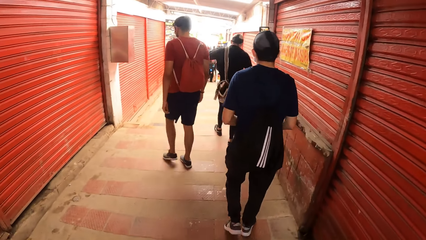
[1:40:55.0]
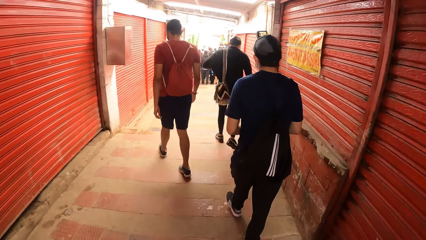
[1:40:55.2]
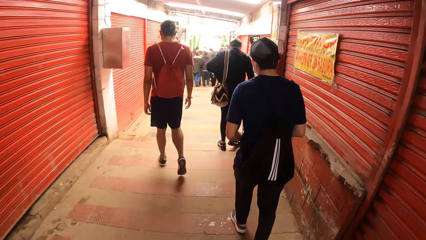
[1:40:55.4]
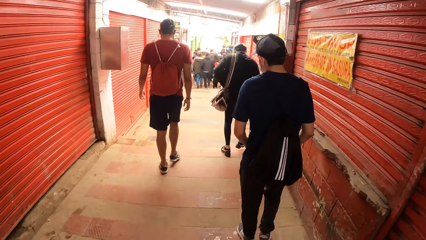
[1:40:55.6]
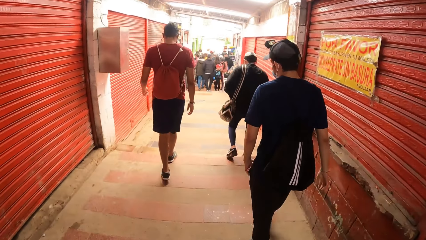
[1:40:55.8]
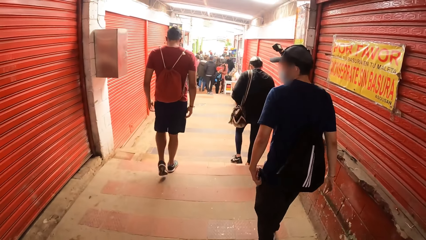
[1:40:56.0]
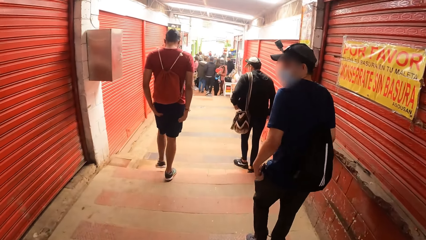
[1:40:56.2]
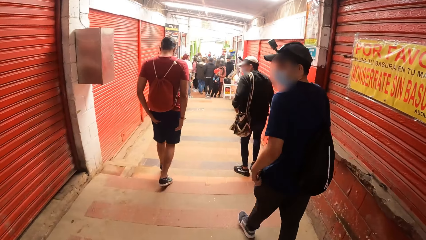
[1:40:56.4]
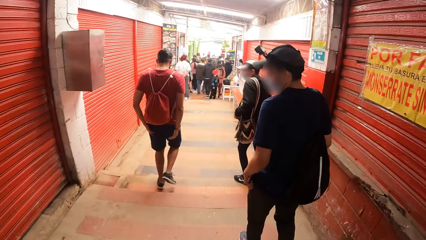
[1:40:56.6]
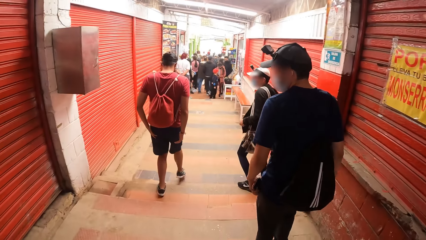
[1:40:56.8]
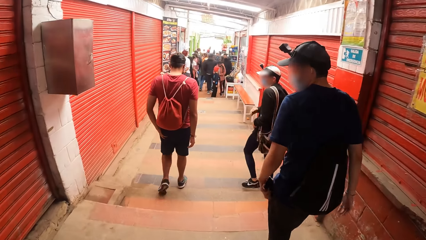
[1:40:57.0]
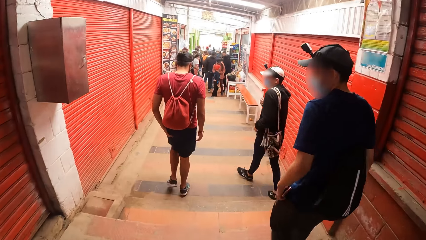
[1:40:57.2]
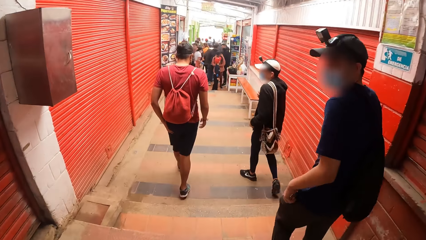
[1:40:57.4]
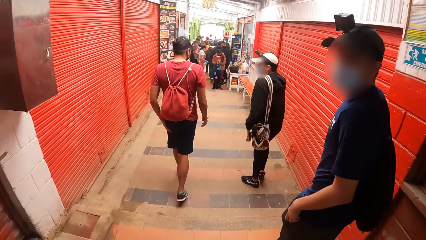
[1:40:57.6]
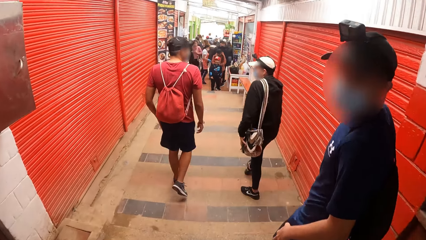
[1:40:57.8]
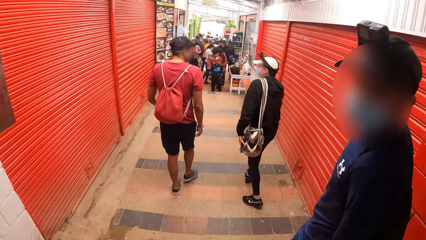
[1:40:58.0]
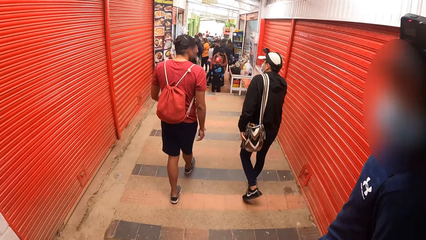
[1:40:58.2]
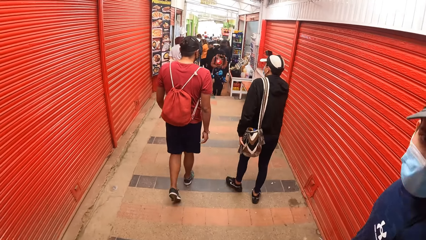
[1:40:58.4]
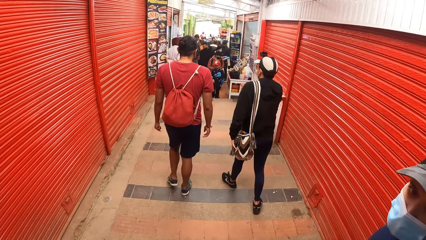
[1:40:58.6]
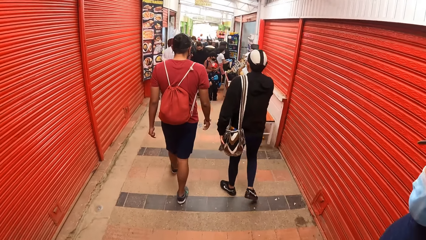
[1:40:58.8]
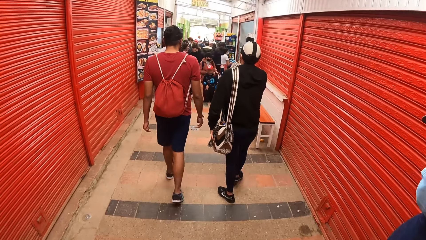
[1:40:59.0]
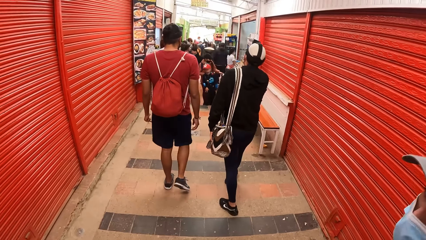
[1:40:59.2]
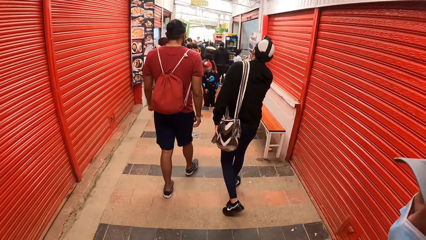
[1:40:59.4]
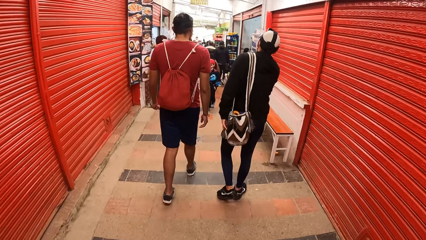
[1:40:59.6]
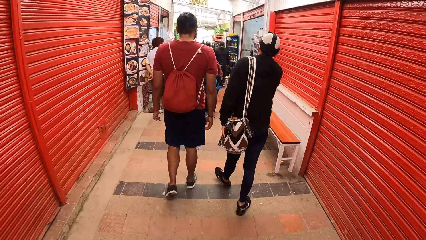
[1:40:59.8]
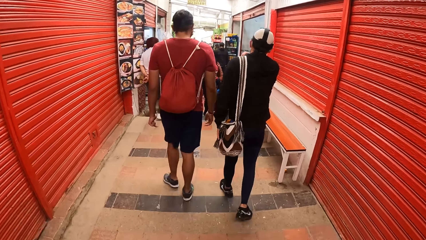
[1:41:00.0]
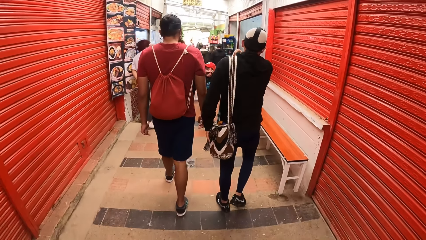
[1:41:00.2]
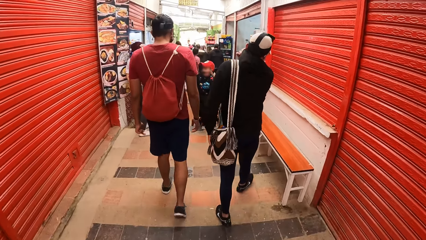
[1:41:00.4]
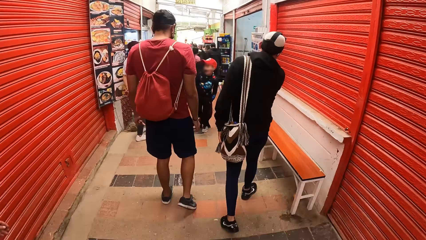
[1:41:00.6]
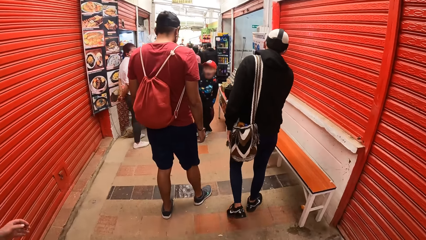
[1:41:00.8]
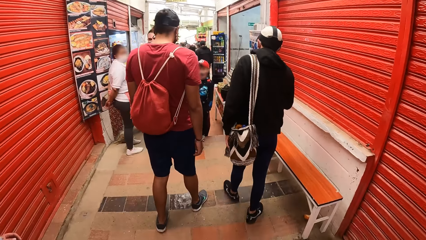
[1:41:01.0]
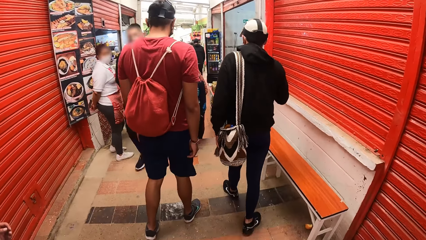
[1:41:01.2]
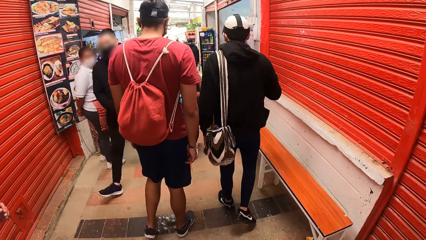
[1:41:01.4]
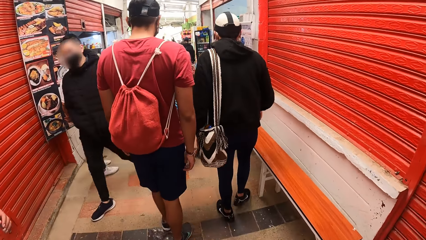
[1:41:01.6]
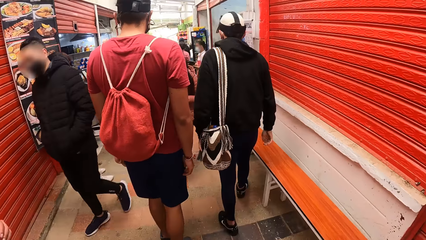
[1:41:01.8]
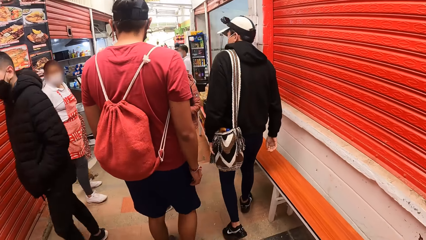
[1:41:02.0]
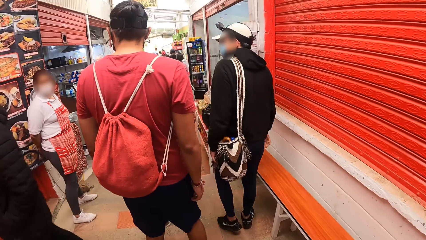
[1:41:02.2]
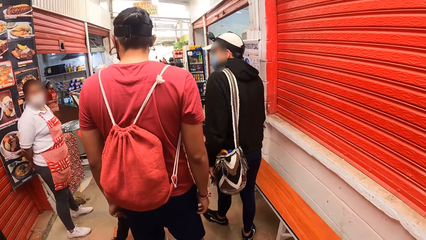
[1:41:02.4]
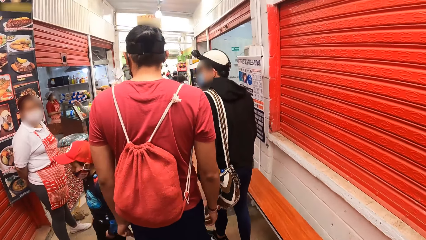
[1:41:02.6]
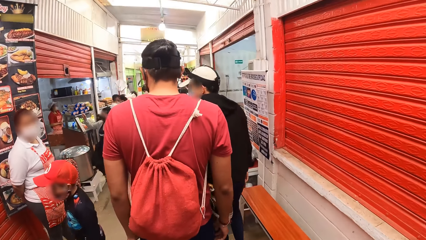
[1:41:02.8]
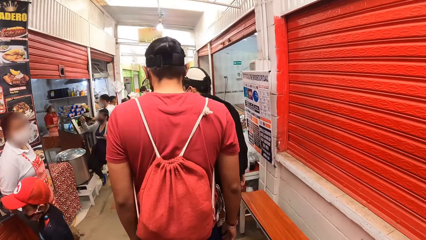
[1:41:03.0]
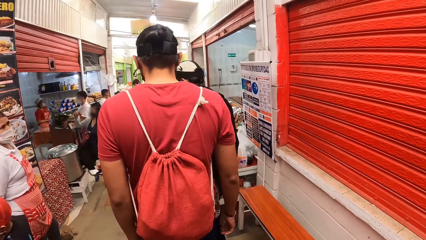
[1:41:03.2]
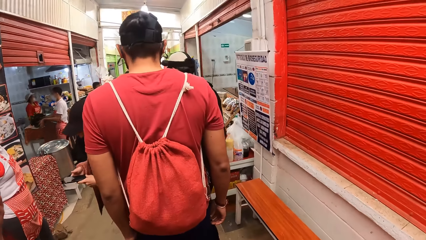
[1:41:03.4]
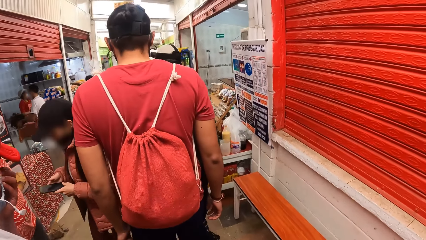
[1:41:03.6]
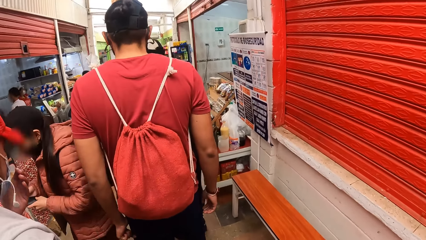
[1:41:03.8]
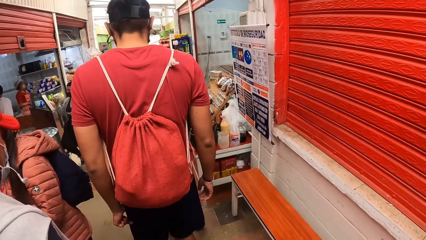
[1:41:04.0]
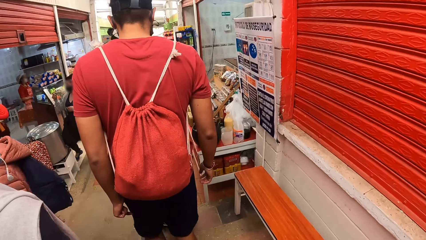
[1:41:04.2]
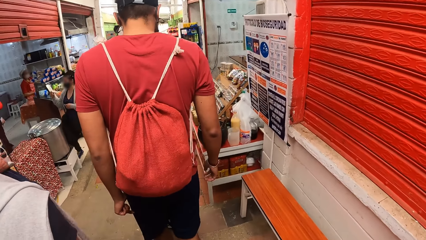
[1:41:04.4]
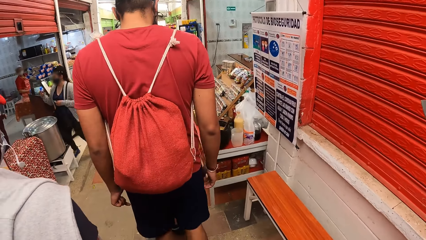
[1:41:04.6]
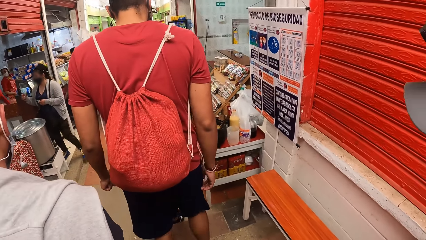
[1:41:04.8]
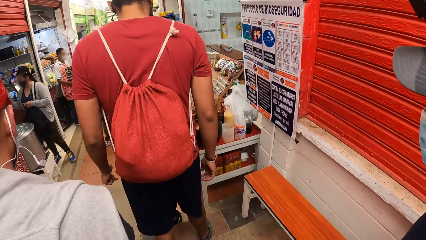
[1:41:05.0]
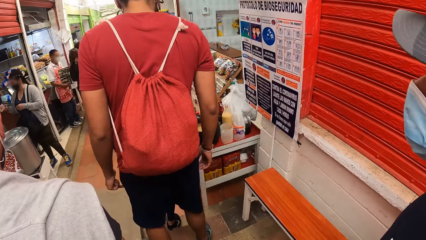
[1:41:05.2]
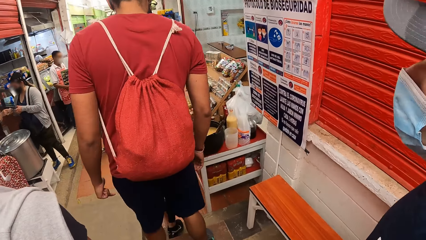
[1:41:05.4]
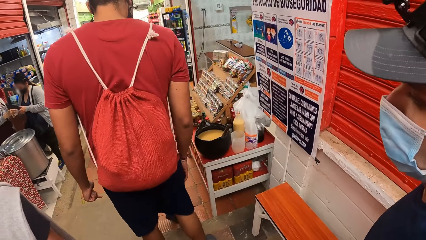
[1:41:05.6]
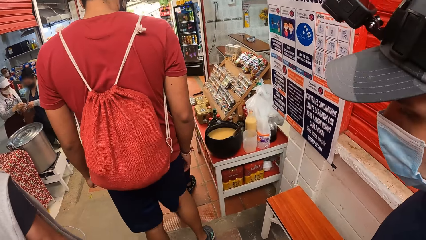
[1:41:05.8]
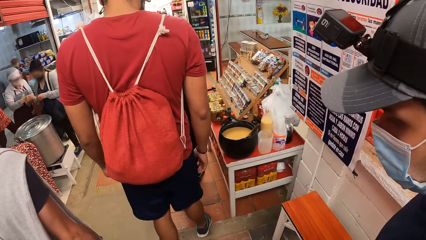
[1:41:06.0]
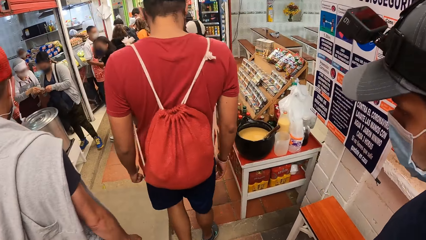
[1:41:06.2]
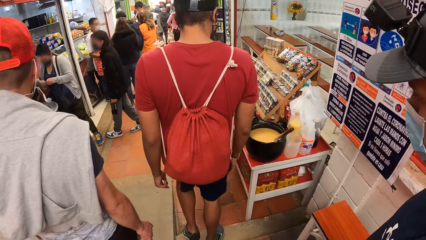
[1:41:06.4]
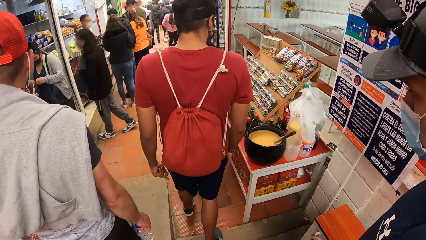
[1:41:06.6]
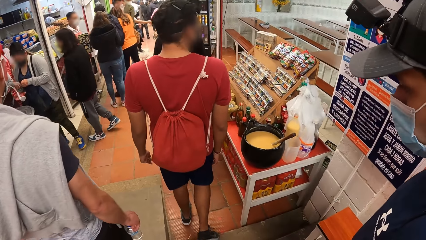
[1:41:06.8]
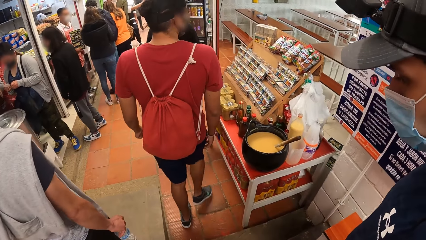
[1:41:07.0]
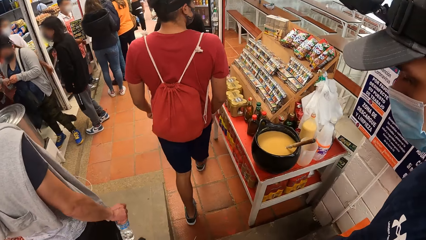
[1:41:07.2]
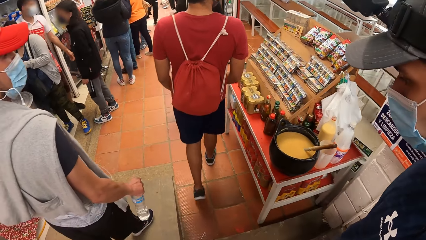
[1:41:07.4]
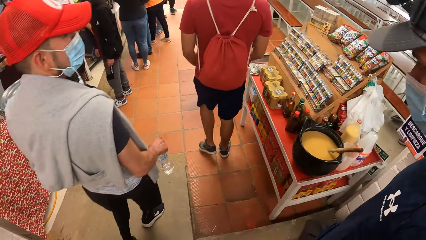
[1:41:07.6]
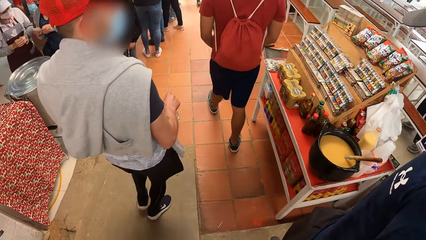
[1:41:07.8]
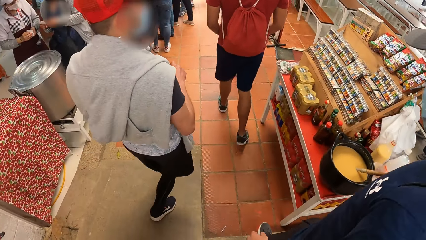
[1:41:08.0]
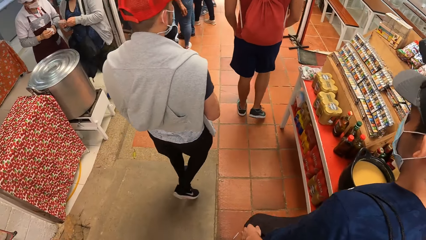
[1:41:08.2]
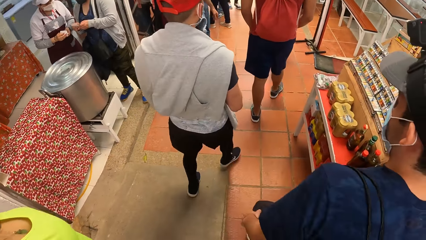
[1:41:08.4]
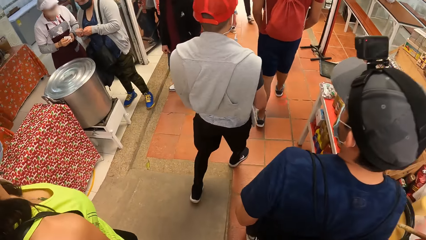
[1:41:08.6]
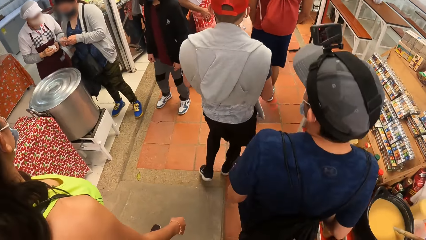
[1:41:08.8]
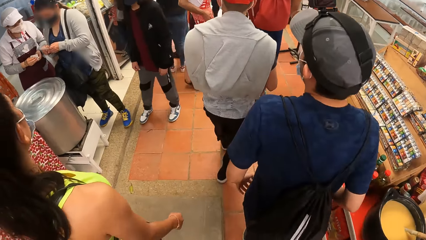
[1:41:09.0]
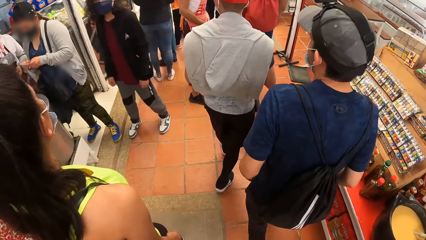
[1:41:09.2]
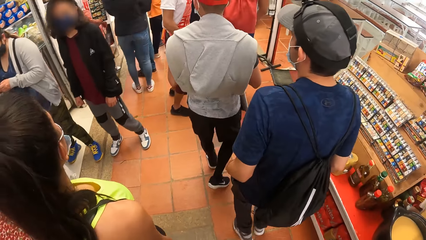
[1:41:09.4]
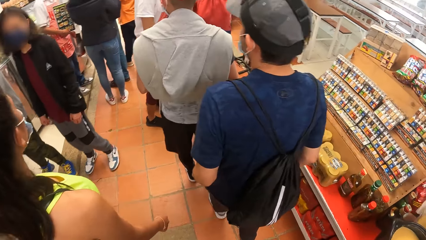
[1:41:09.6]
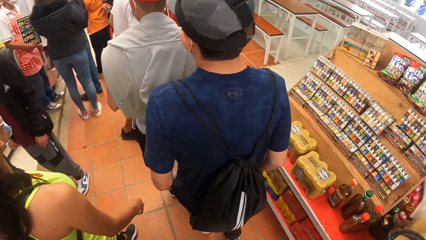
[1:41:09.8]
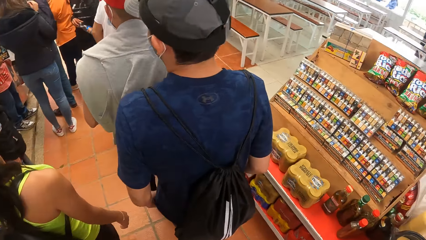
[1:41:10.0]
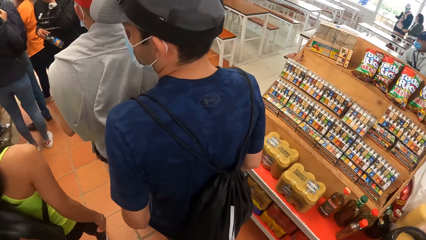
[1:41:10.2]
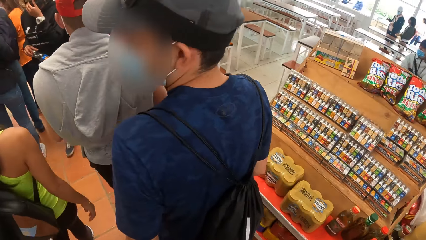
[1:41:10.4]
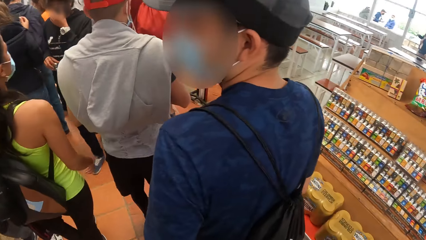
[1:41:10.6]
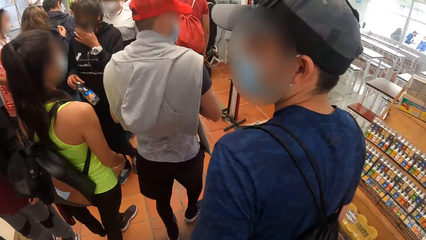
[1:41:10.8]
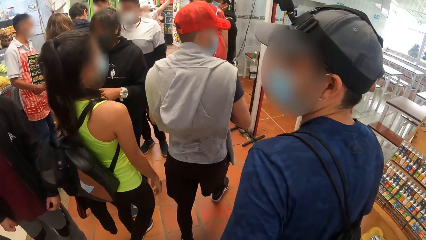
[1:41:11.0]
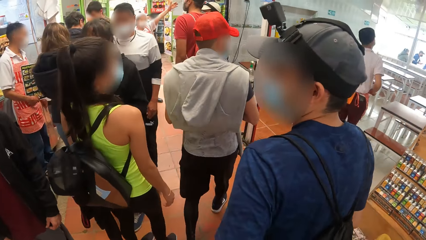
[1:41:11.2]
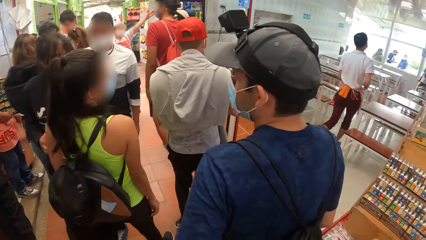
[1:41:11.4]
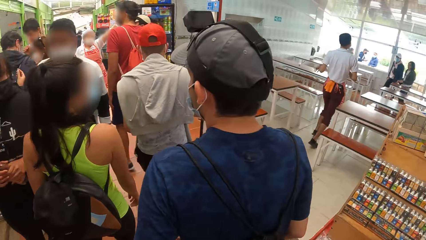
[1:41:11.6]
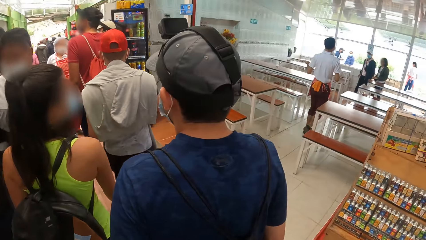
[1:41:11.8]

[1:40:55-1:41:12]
A man talks to another man. A man turns. Another man walks. A different man walks.
